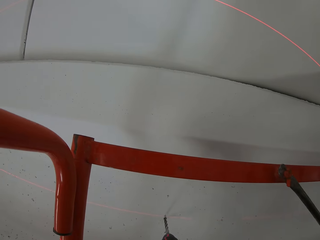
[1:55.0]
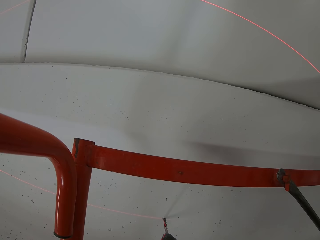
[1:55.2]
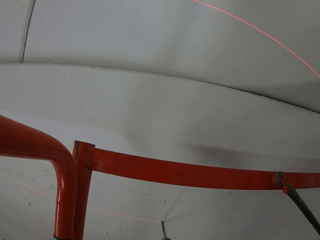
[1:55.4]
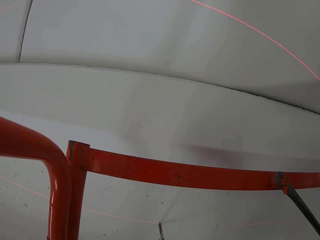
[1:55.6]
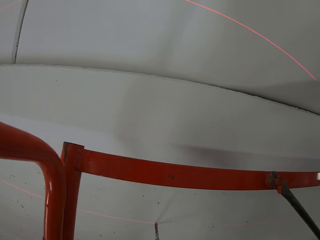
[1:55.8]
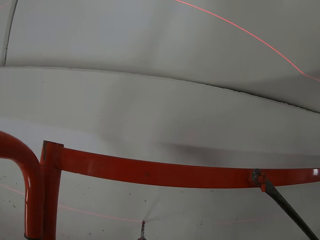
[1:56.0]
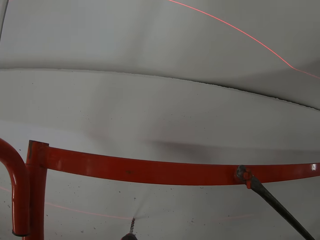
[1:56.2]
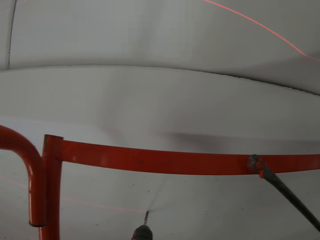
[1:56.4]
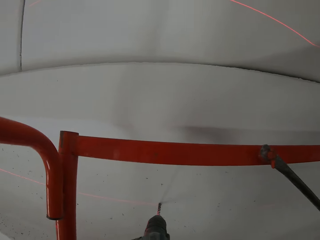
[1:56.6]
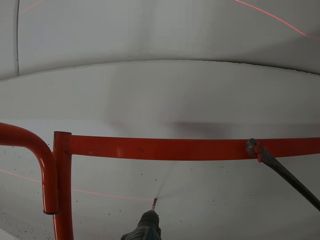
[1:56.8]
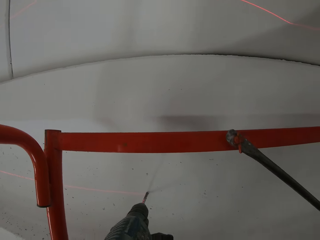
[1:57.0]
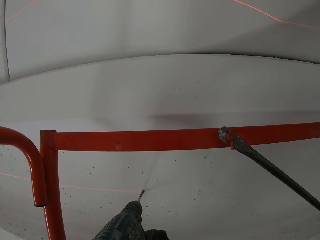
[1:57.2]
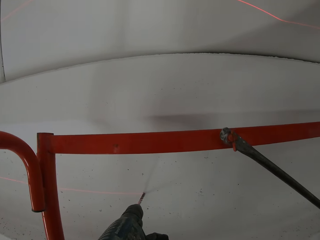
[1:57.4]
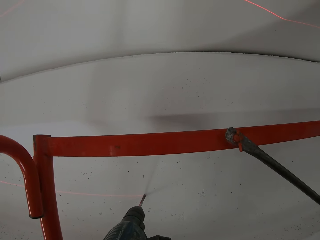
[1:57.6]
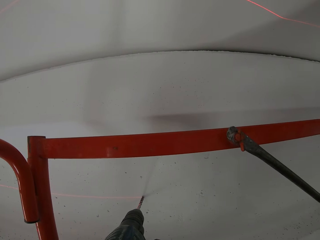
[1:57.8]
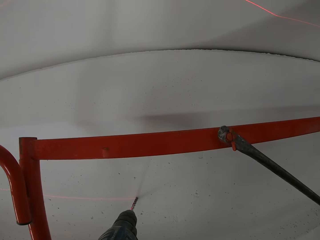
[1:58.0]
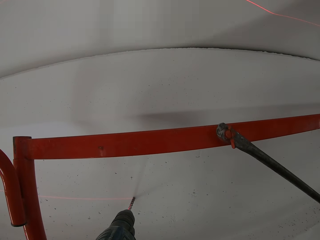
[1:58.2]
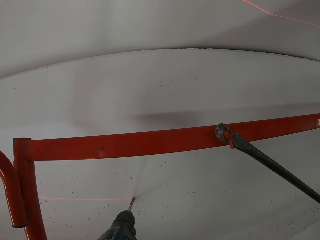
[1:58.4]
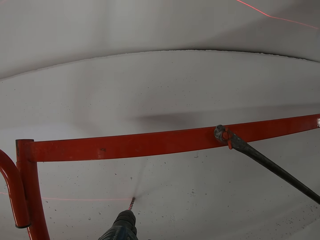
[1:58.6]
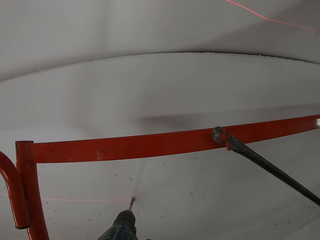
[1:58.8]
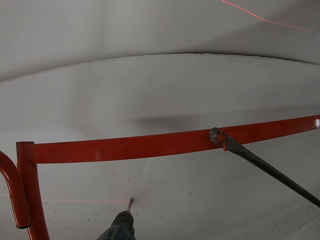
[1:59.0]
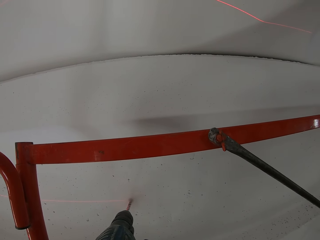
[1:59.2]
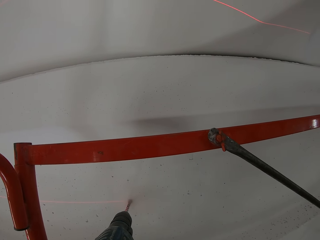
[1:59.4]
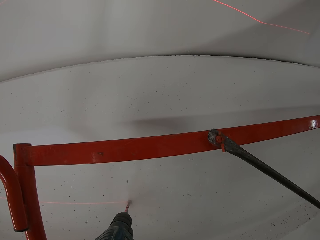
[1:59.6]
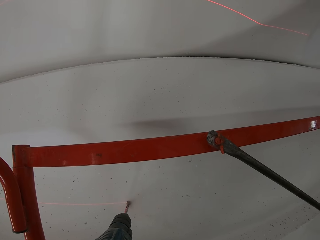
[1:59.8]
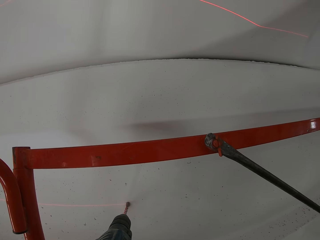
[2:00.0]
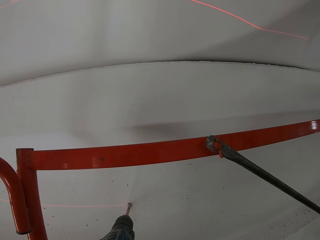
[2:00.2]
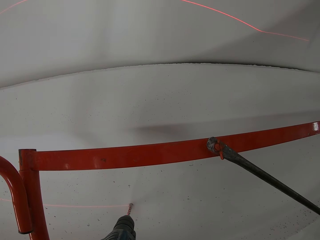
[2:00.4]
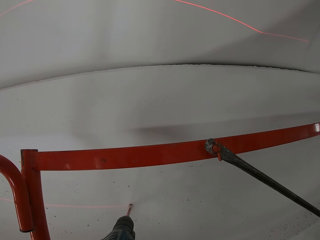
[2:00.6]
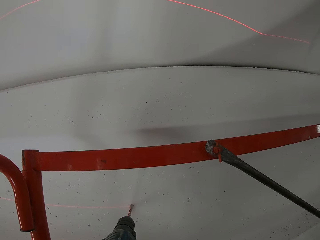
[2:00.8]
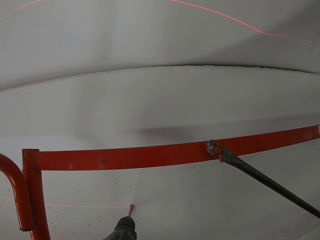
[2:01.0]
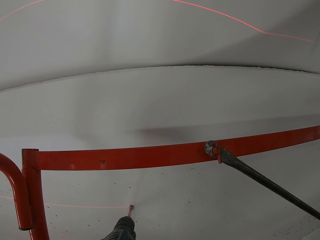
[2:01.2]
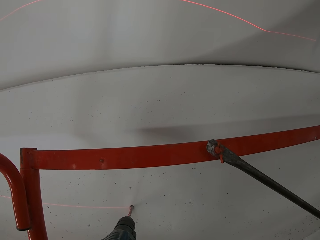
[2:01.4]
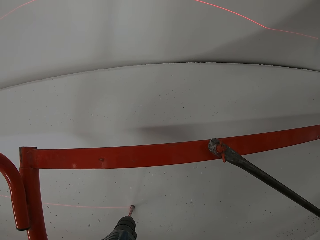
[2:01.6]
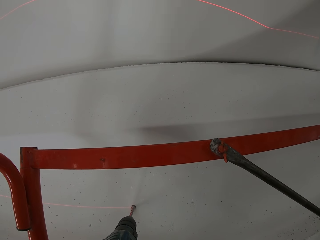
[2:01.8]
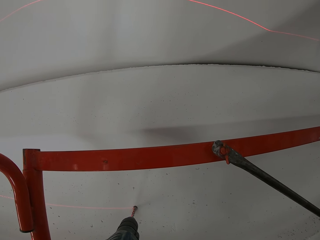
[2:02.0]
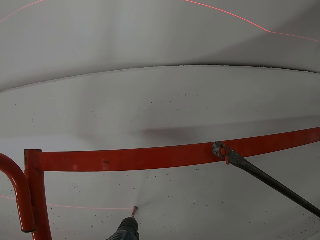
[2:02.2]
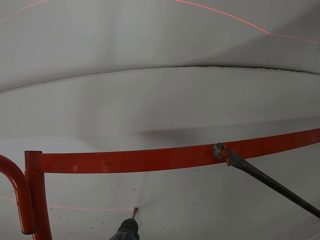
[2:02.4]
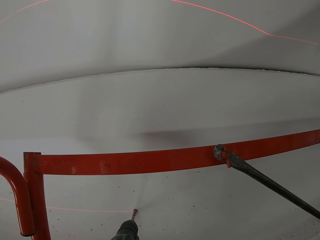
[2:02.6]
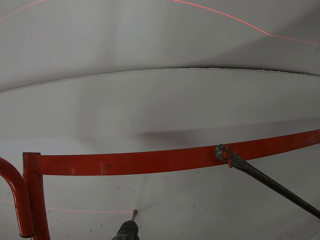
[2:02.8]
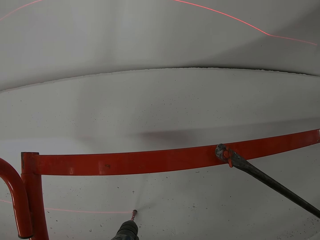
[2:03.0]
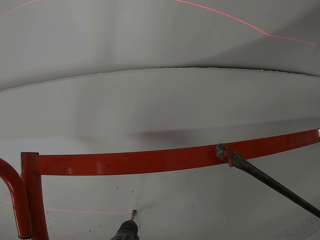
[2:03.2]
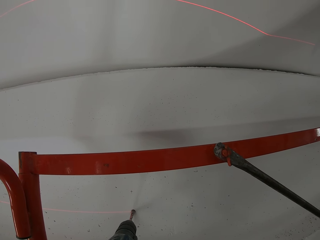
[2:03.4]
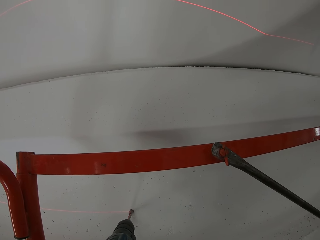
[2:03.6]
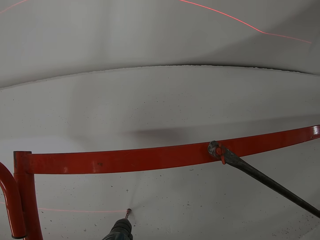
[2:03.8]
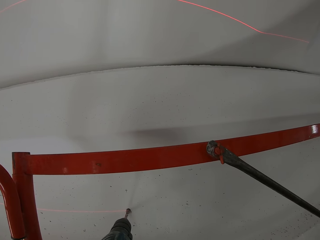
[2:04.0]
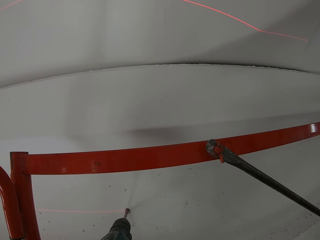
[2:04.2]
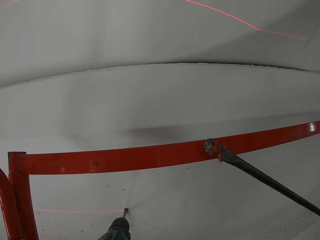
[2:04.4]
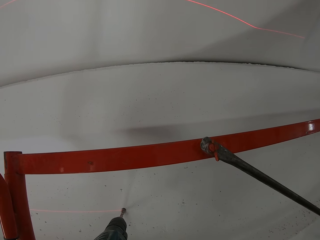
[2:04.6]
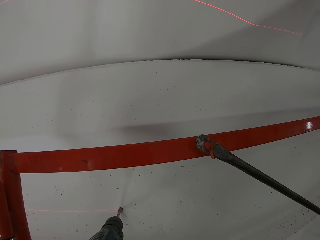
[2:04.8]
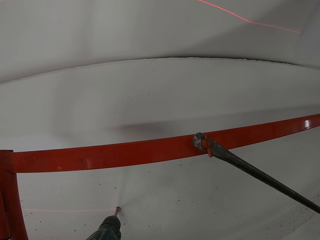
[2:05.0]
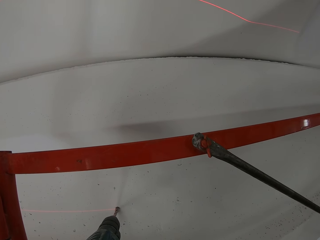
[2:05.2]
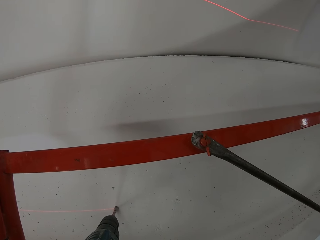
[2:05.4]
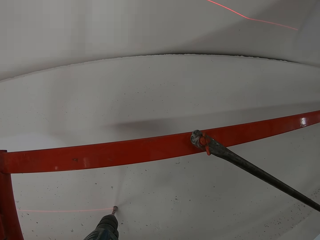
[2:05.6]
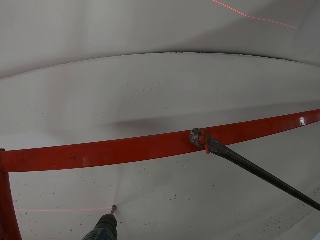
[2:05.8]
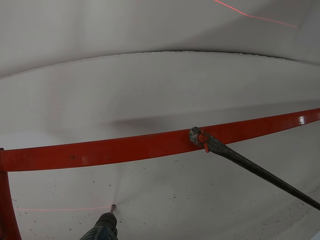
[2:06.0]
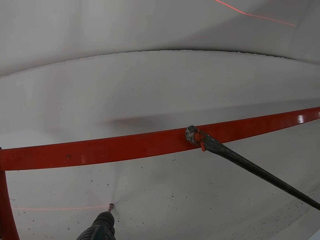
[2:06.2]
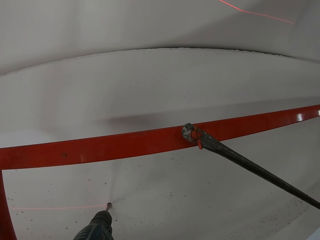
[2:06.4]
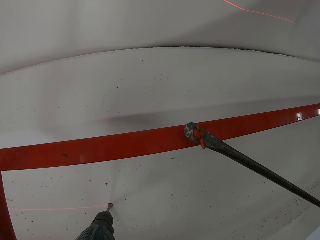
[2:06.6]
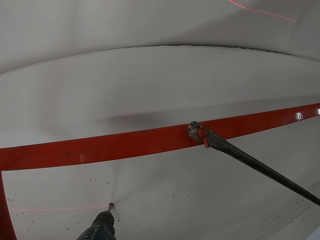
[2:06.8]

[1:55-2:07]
The camera wearer drills the wall.

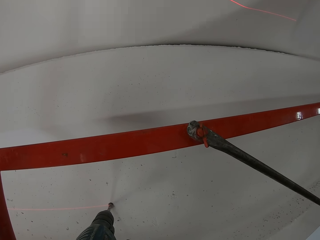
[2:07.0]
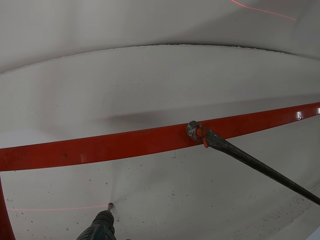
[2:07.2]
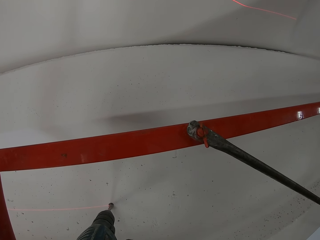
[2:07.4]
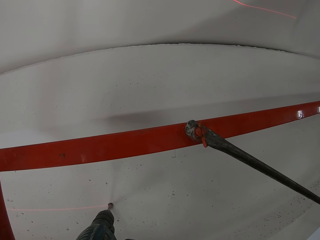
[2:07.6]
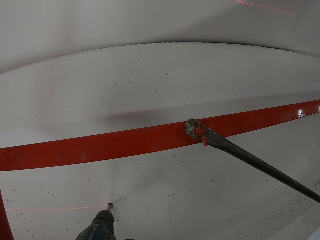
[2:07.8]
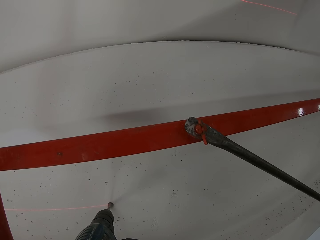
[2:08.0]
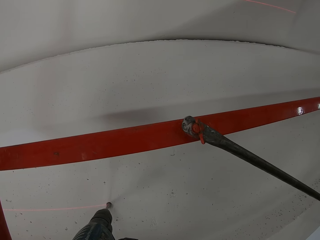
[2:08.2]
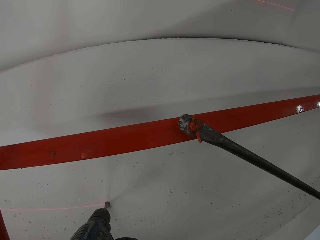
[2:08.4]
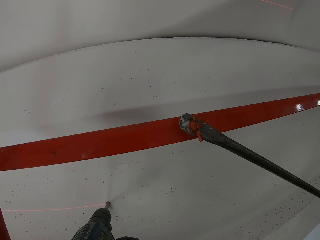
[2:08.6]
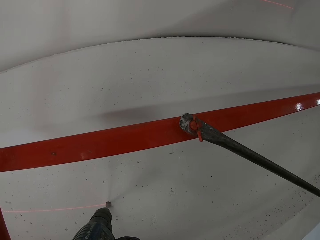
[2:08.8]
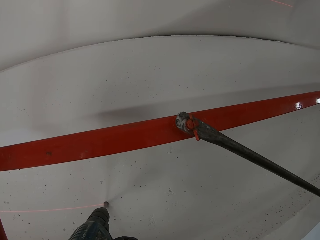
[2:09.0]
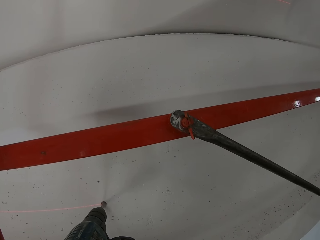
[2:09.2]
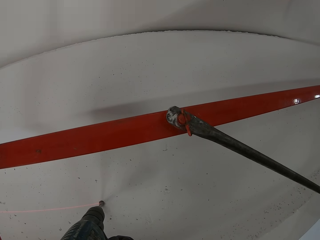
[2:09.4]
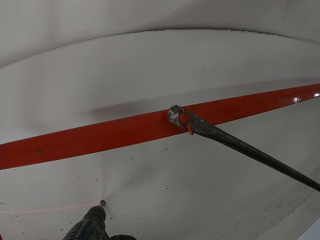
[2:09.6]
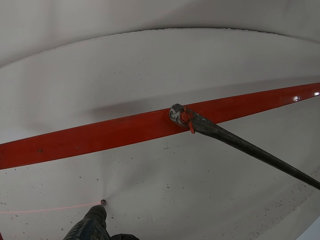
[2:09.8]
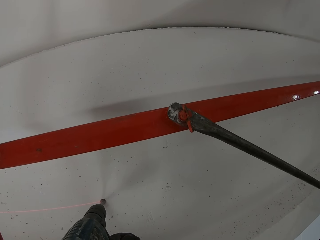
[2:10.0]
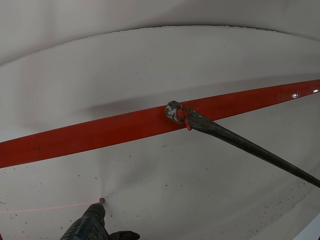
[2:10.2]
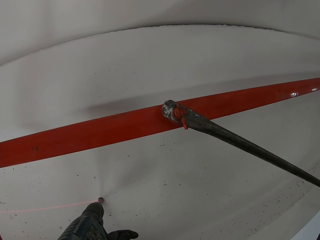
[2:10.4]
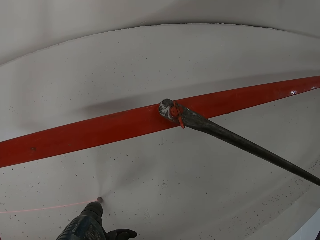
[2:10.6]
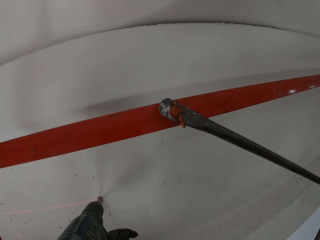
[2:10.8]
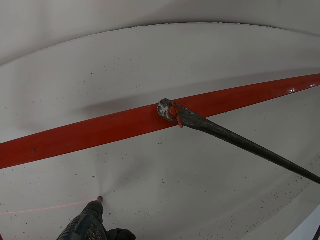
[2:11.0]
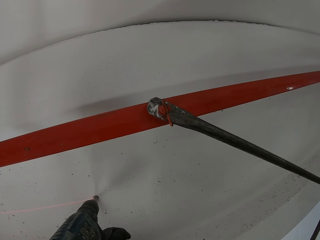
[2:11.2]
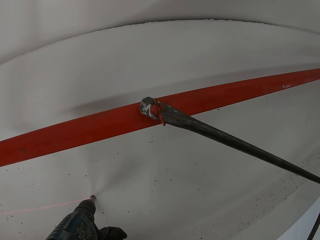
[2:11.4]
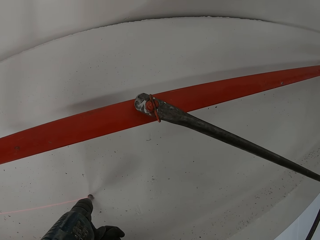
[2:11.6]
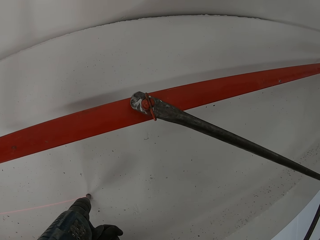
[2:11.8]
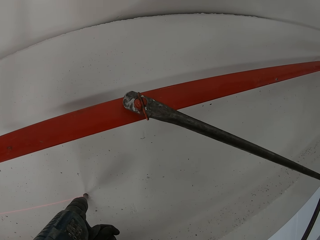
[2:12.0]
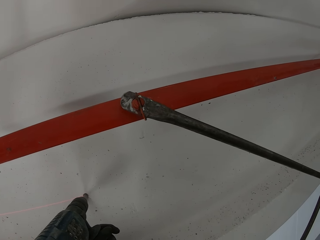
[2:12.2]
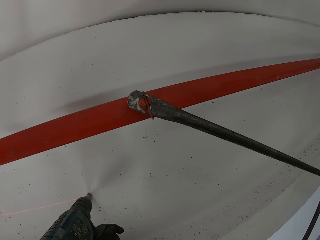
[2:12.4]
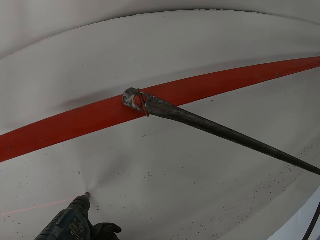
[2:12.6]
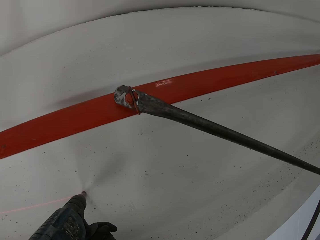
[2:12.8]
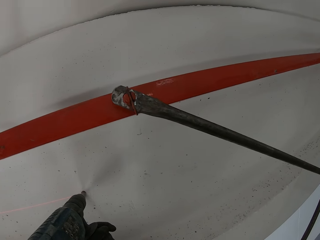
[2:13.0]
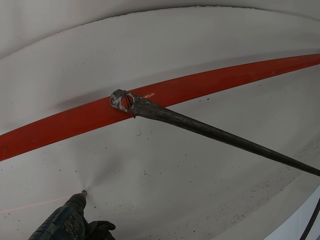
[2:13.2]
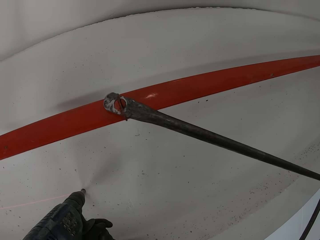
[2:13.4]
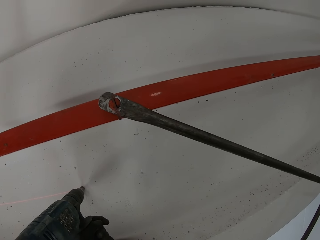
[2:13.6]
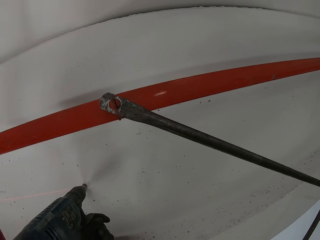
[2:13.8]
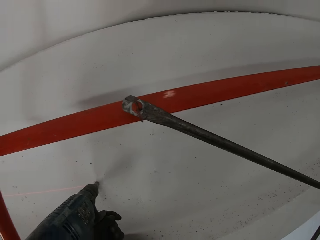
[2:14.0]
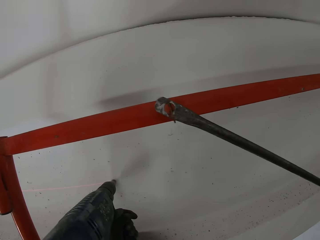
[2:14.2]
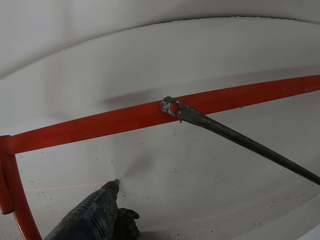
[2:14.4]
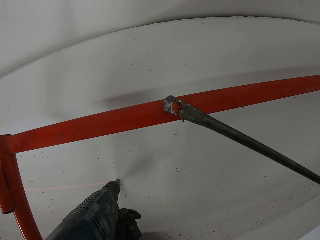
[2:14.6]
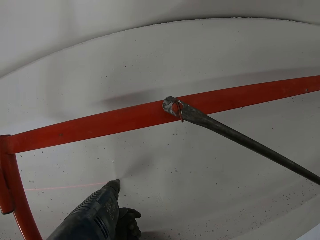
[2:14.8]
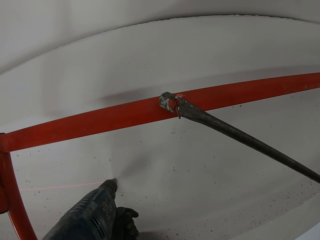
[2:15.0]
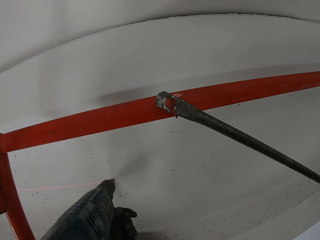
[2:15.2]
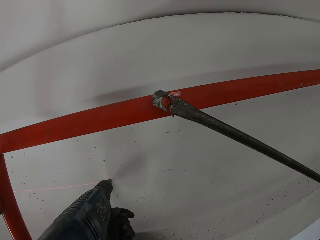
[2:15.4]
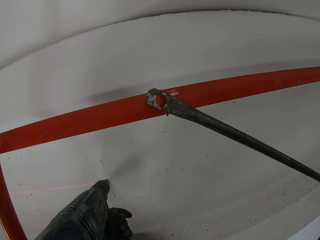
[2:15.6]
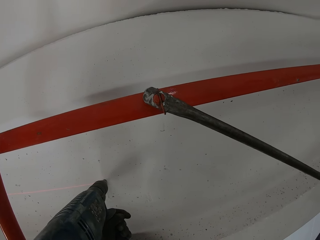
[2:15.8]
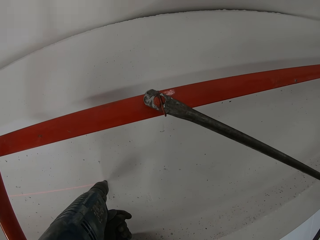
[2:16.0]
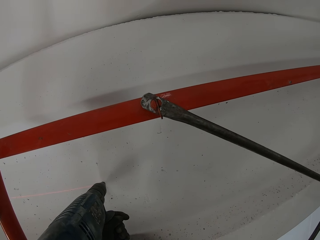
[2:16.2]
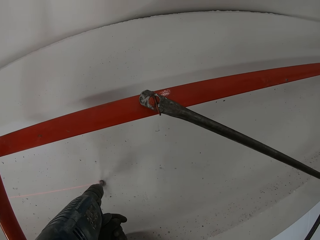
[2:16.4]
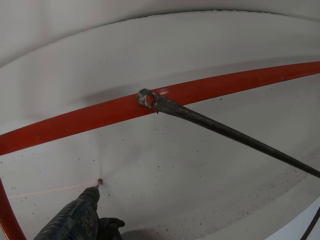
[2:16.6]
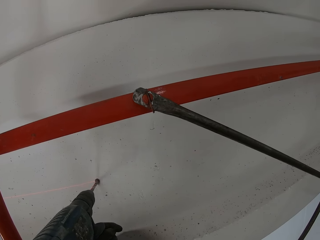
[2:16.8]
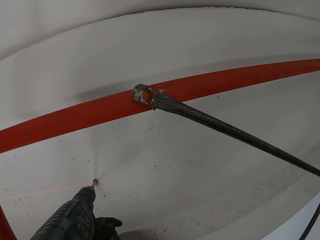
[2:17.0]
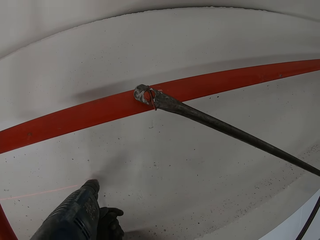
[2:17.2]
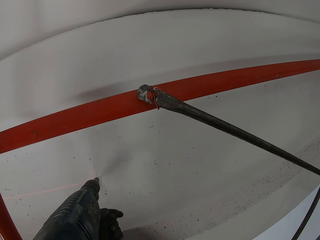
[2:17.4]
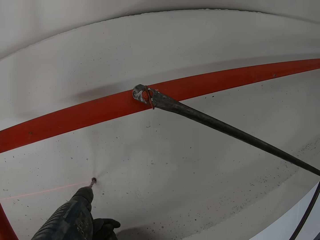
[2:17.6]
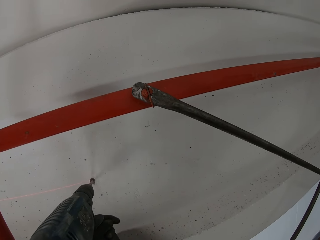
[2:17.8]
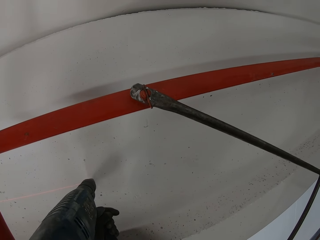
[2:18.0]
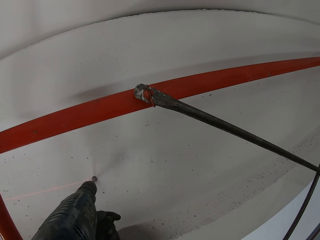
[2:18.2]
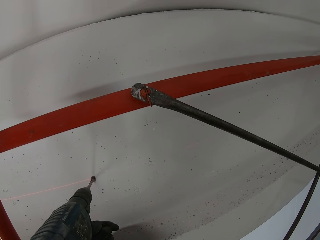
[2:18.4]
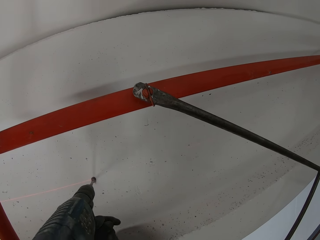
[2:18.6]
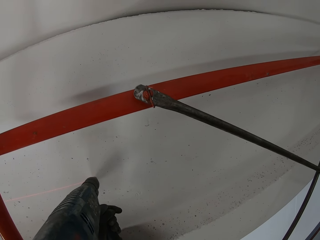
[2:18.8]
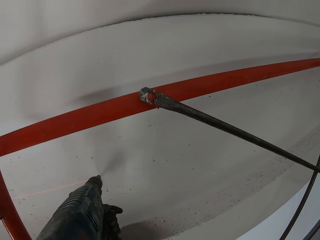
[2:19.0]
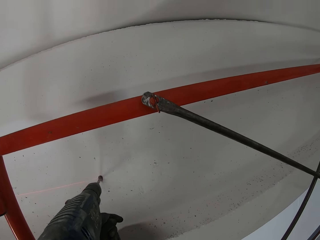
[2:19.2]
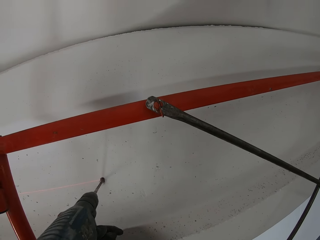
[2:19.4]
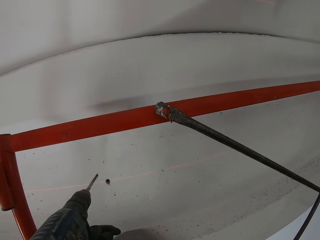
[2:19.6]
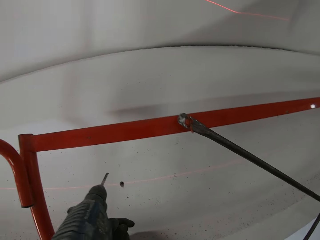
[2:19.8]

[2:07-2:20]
The camera wearer removes the drill from the wall.
